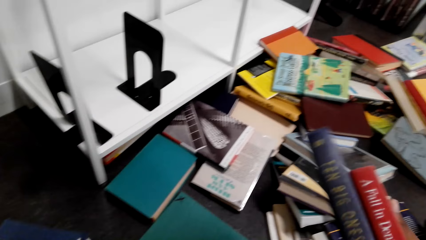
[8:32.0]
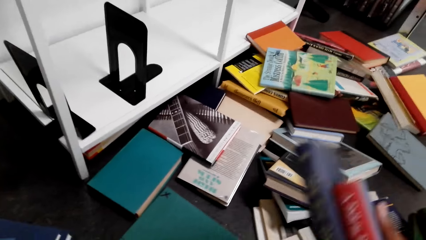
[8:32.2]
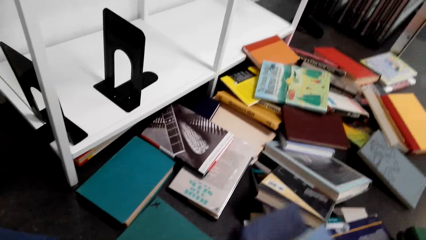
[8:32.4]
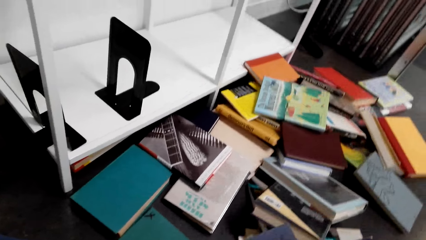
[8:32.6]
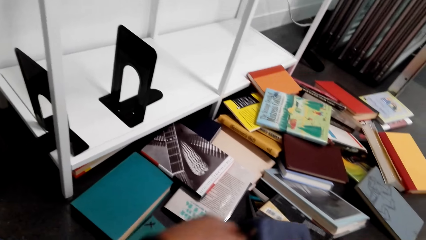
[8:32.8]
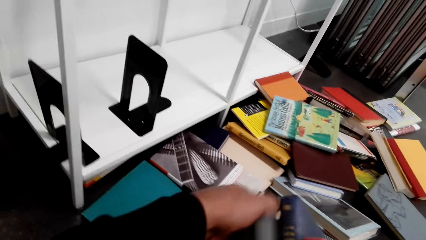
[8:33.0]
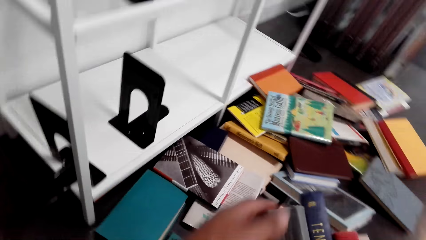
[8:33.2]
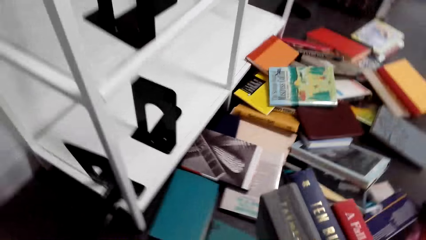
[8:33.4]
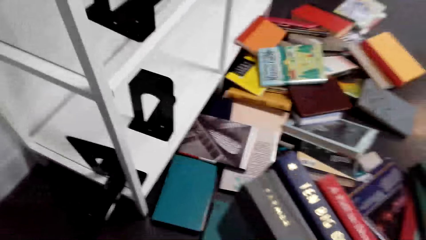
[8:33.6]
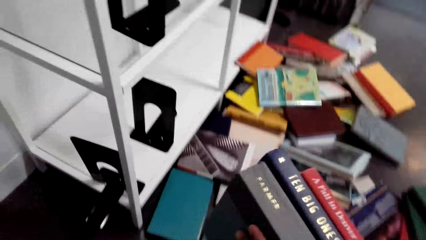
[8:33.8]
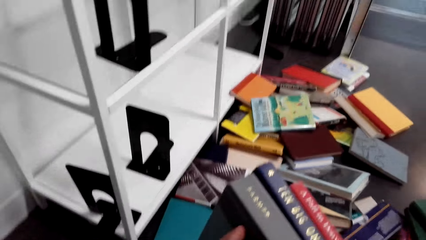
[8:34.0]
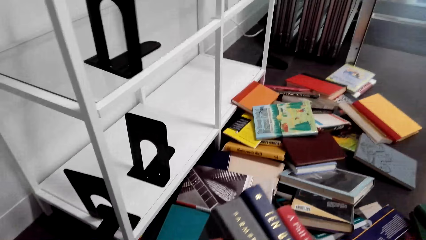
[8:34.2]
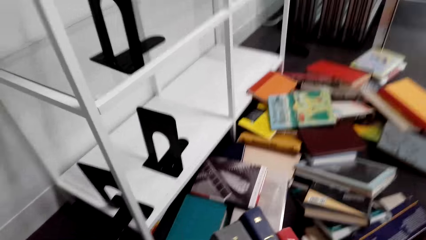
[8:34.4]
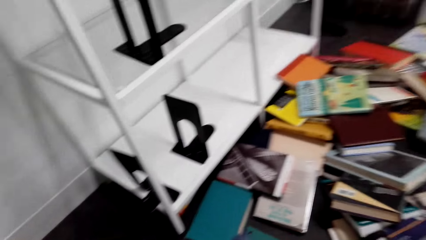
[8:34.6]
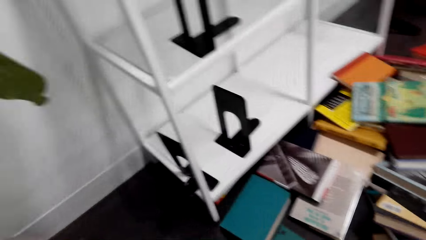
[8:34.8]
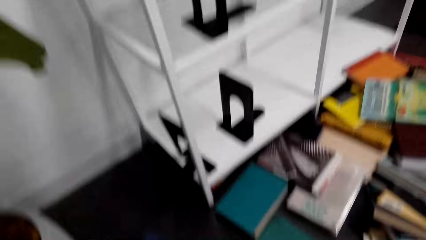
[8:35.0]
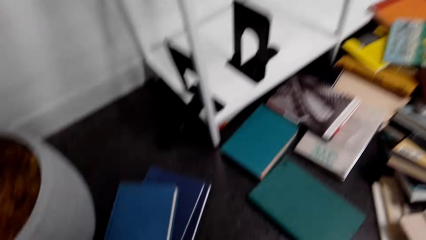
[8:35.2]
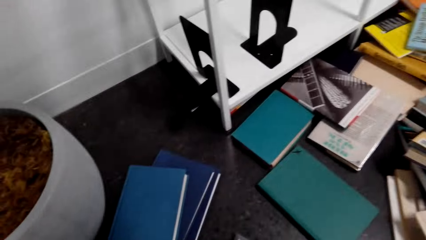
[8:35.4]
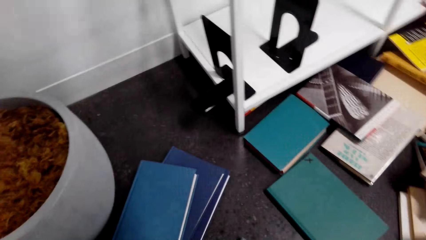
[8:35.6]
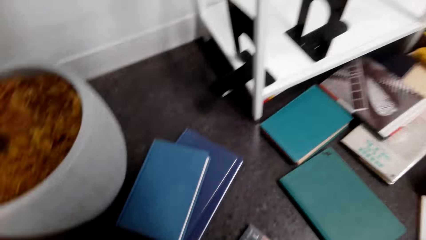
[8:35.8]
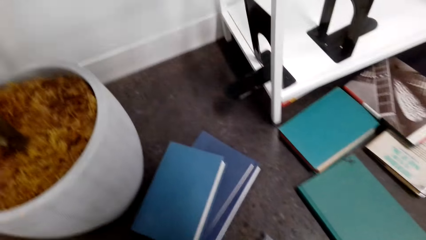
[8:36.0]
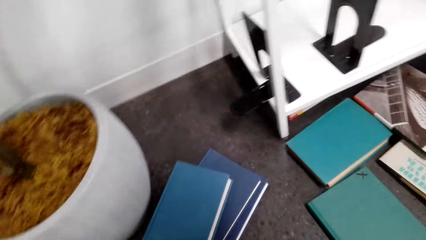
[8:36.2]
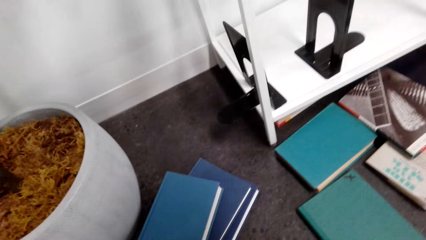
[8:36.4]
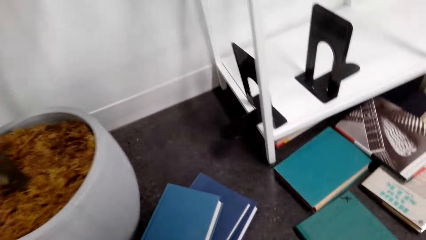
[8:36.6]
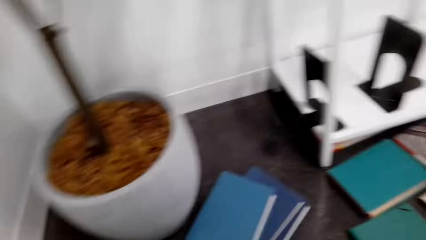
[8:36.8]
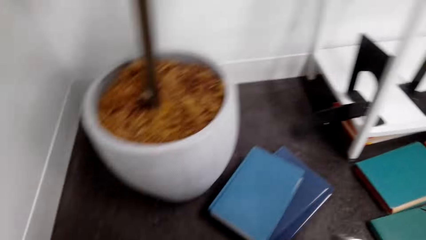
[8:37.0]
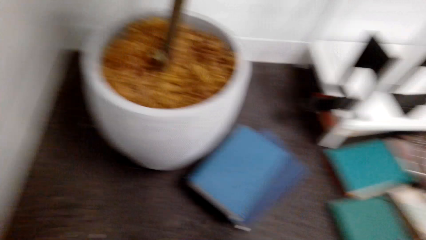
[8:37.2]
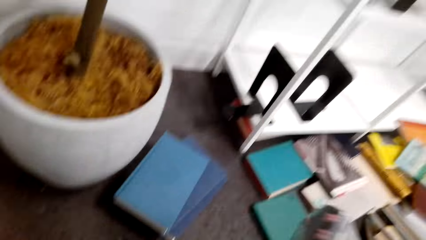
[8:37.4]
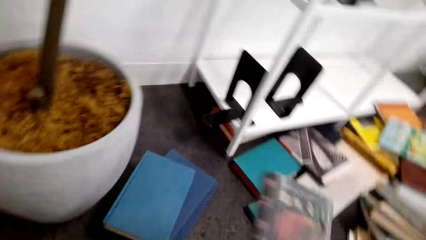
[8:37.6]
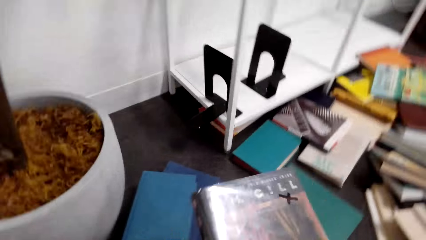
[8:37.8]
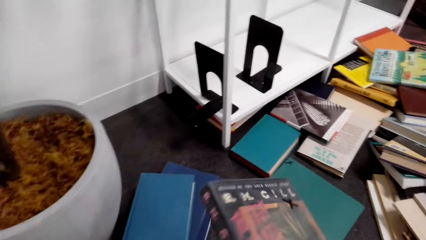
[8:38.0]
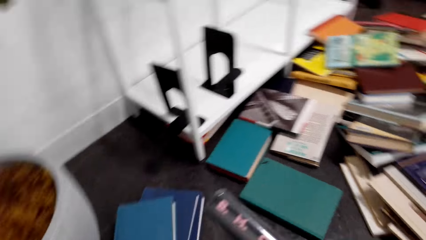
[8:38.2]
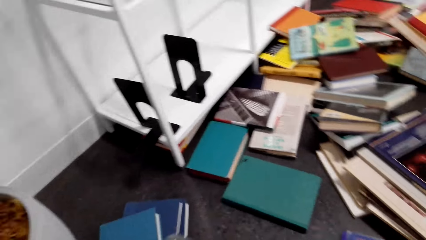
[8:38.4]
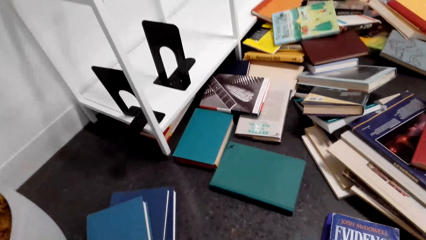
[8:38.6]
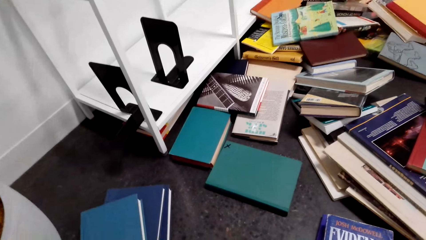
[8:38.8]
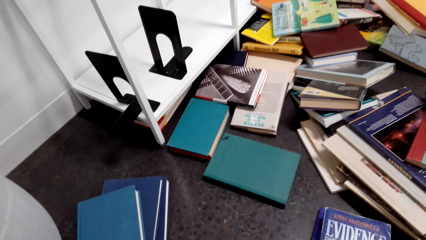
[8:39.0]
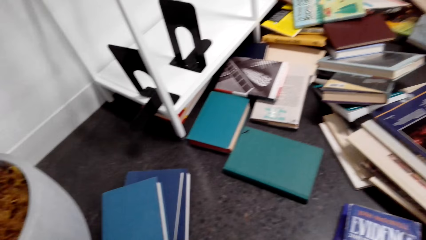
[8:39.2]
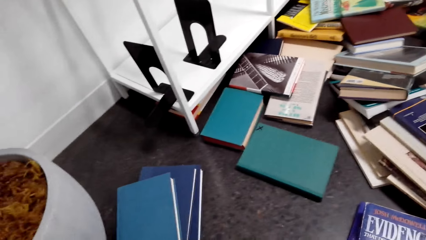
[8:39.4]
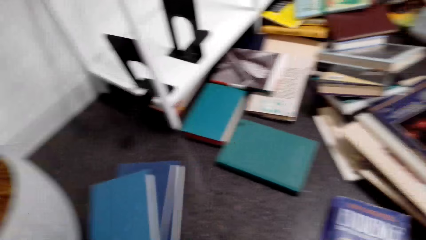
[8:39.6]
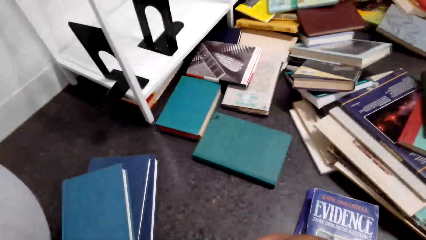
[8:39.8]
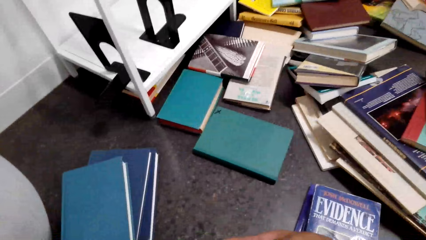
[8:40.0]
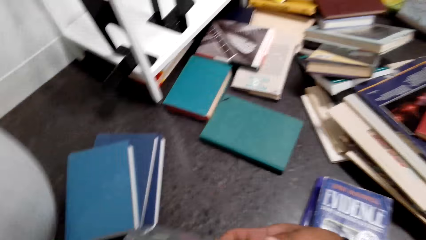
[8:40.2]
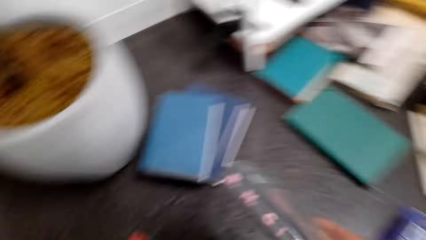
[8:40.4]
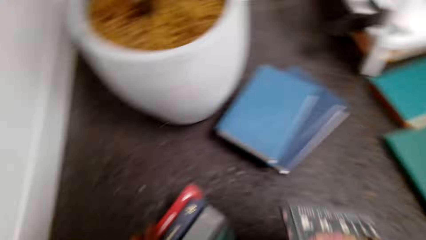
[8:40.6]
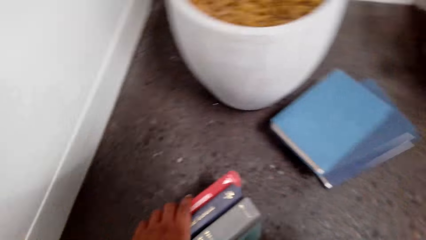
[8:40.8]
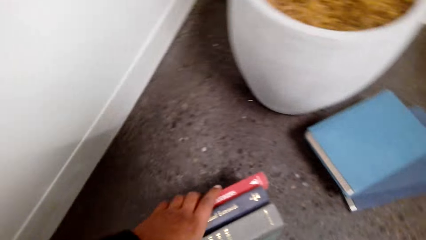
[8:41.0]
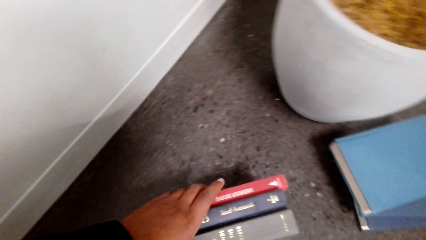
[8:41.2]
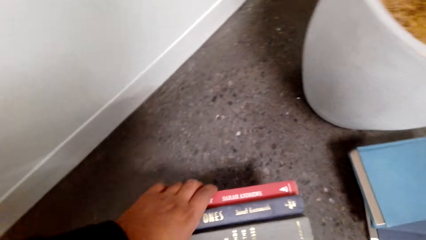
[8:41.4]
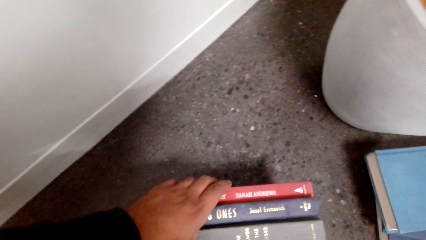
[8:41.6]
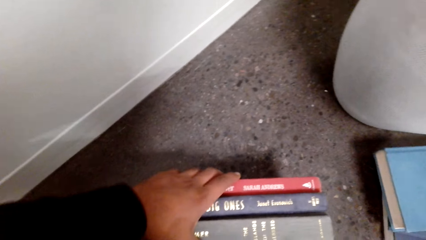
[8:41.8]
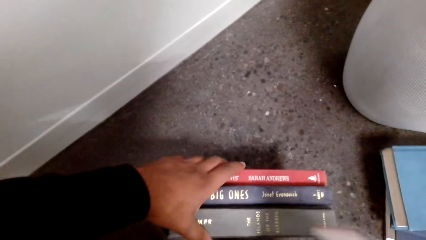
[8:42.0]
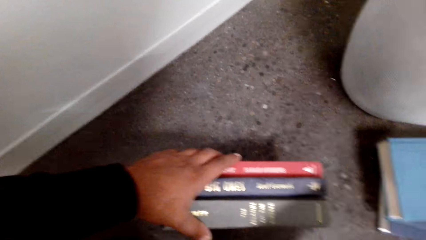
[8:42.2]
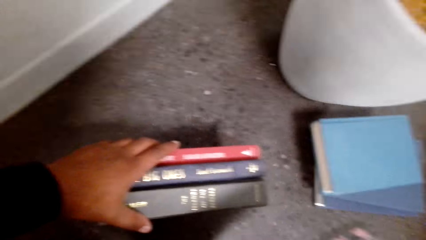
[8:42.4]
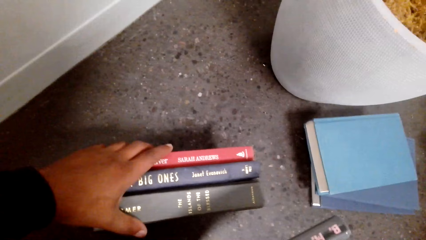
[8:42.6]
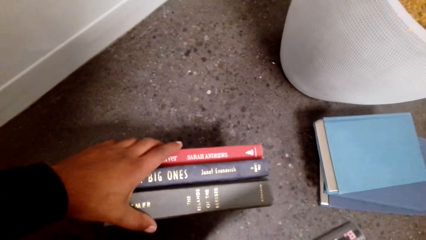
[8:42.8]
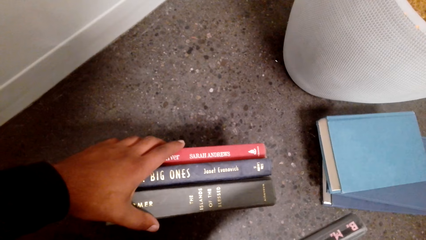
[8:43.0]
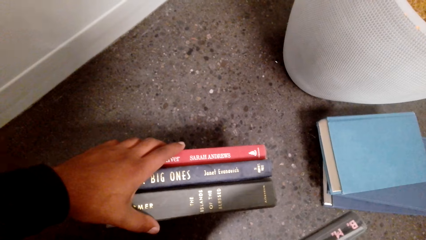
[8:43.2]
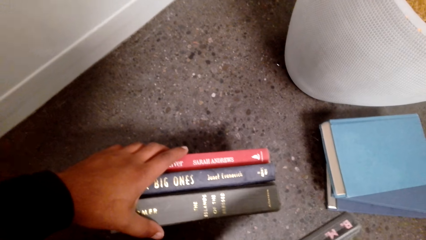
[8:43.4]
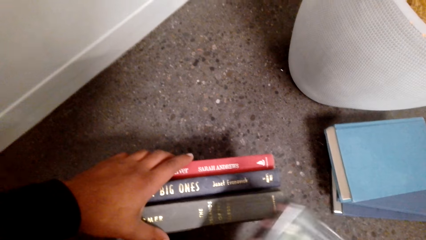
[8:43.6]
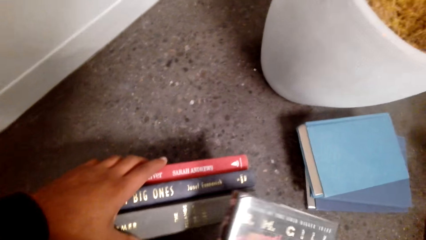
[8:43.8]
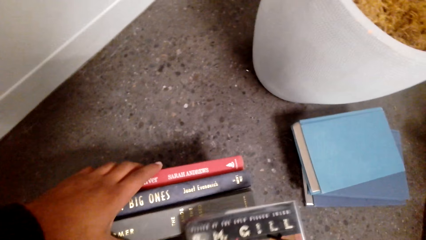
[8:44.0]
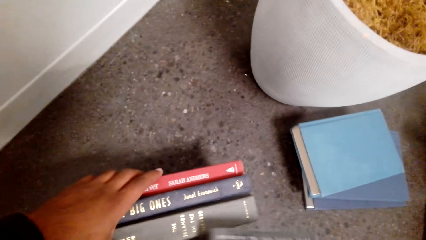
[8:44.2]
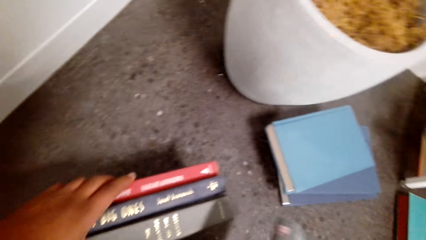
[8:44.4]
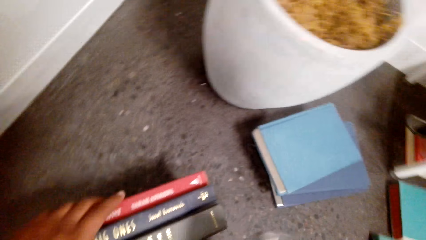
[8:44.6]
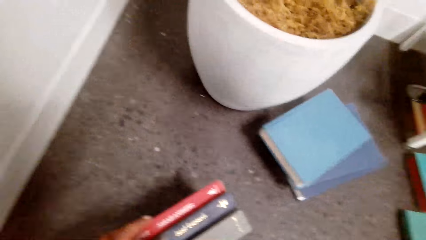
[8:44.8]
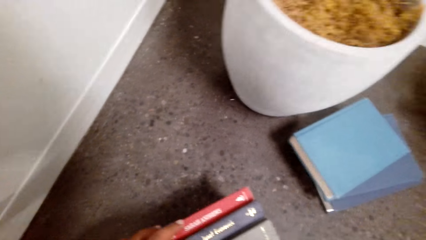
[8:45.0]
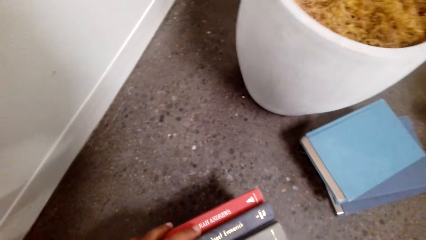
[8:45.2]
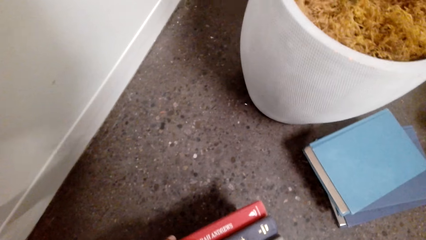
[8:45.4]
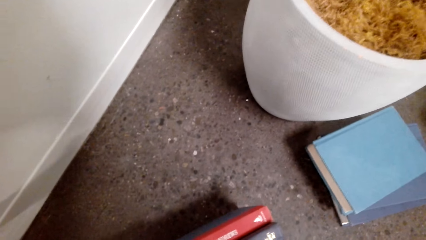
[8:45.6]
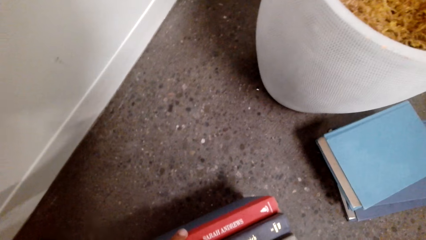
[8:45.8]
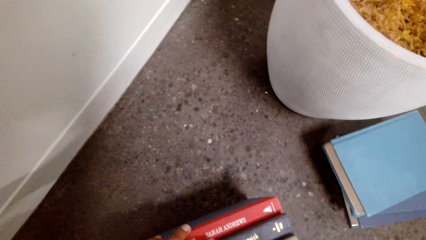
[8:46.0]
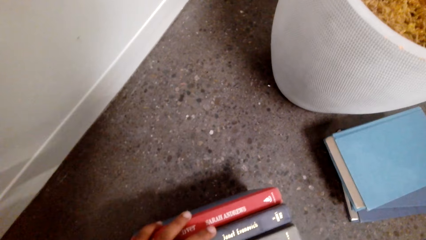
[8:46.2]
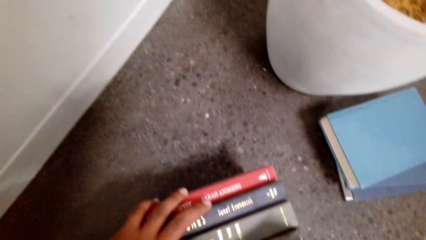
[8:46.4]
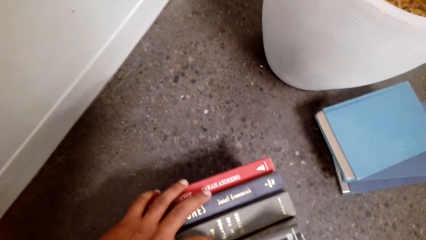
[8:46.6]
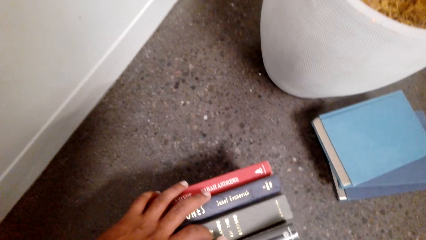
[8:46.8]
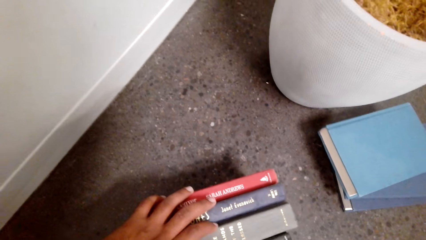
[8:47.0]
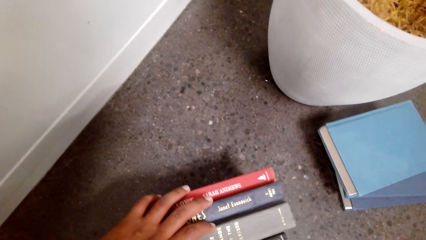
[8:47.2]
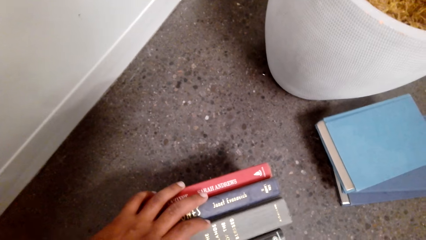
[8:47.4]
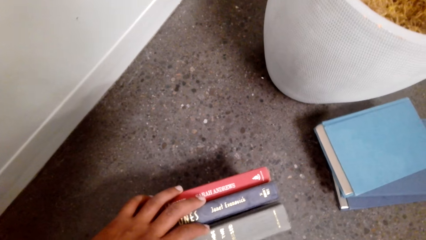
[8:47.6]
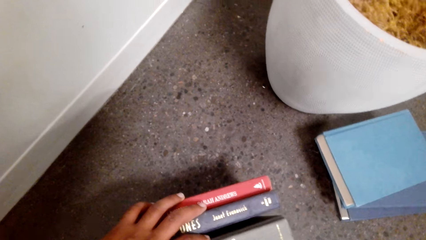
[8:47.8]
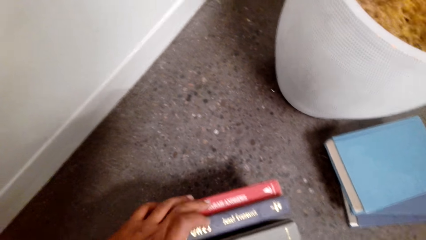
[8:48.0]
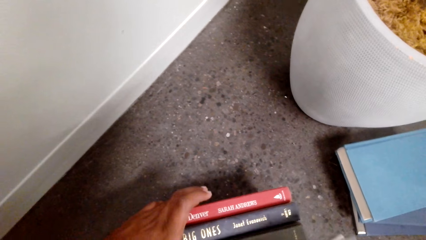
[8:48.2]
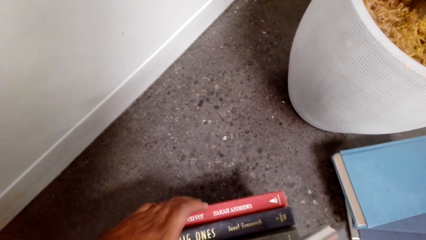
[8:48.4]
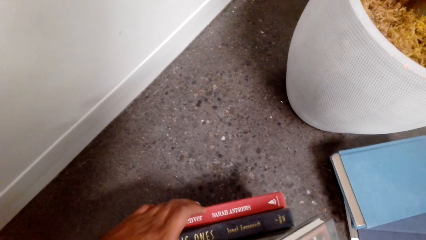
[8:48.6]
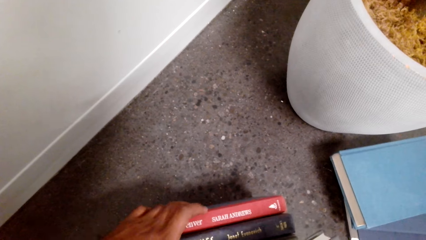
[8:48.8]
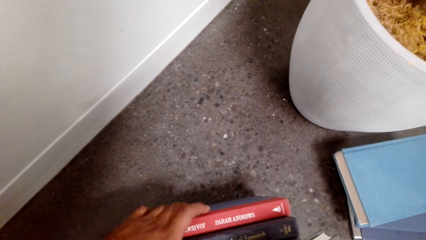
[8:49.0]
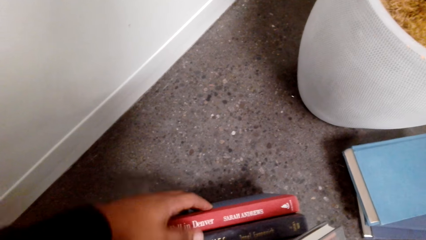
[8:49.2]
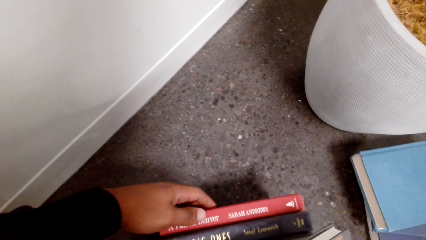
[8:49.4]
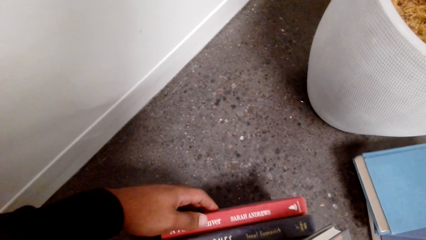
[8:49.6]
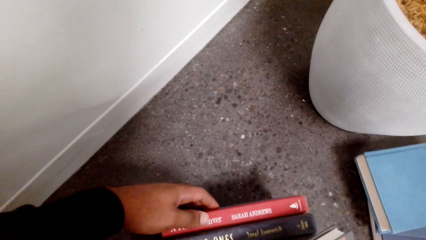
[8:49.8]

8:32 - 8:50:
The camera wearer moves the left hand. They take a book. They move the books. They lift the left hand. They put the books together. They lift the books. They move the books. They put the books down. They look at the books on the floor. They look at the book. They lift a book. They look at the books on the floor. They put the book down. They touch the books on the floor. They look at the books. They move the book on the right hand. They look at the books. They arrange the books.
